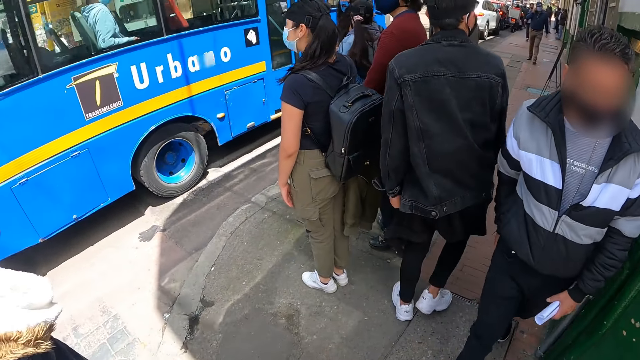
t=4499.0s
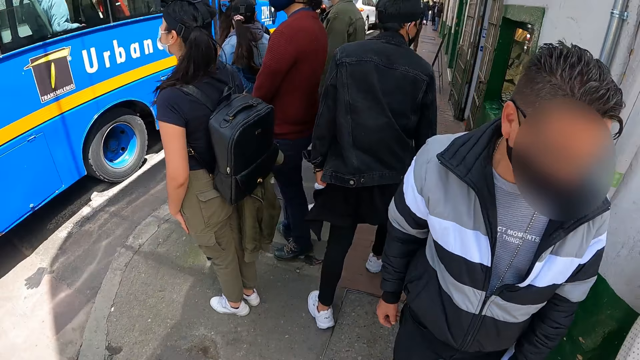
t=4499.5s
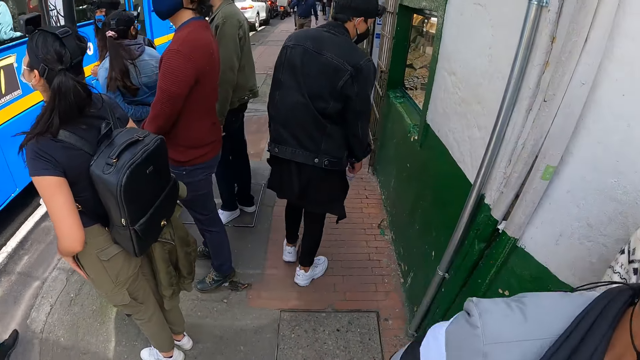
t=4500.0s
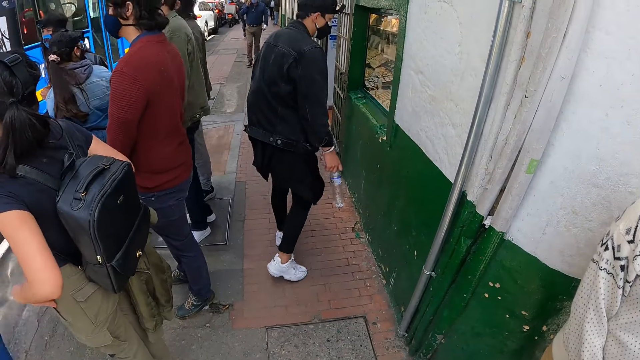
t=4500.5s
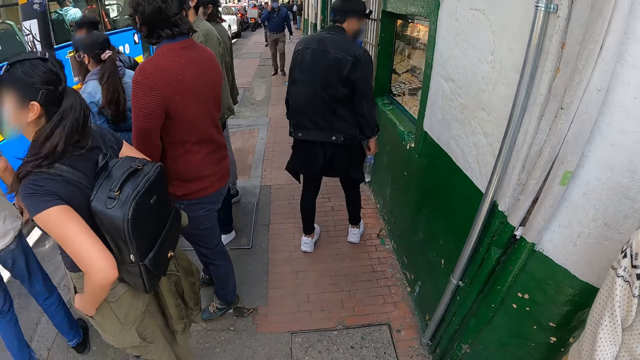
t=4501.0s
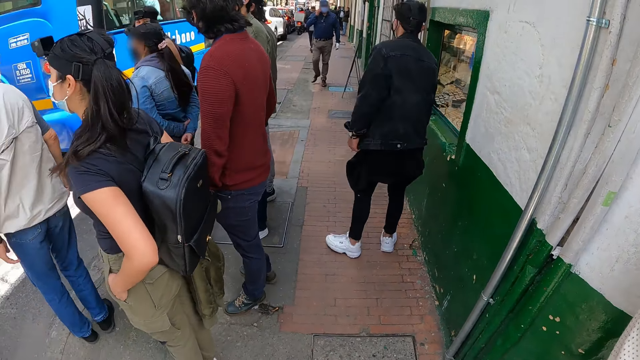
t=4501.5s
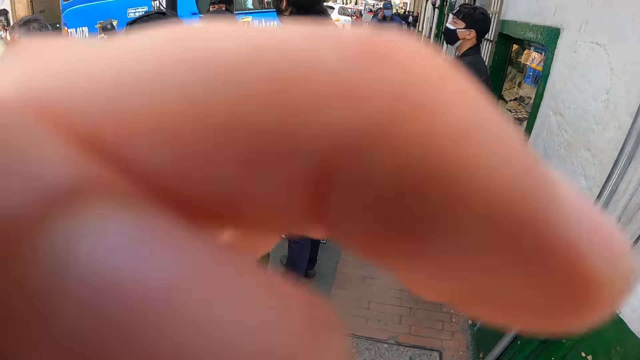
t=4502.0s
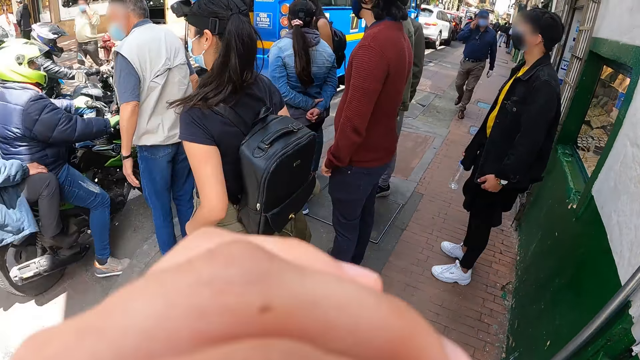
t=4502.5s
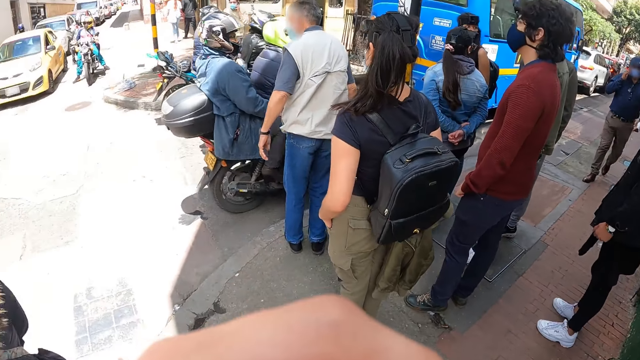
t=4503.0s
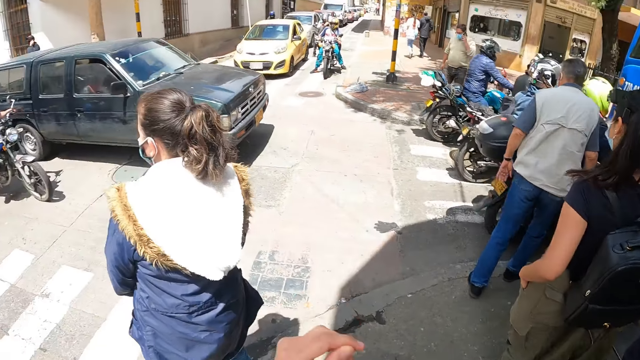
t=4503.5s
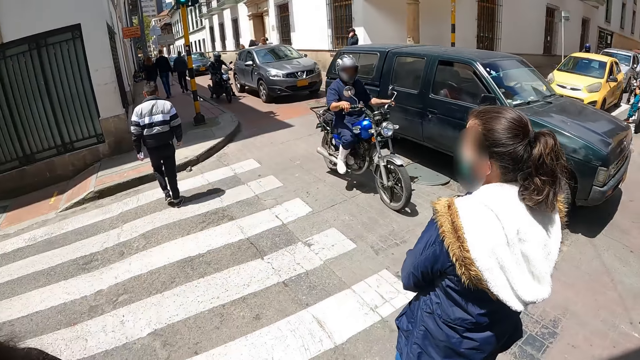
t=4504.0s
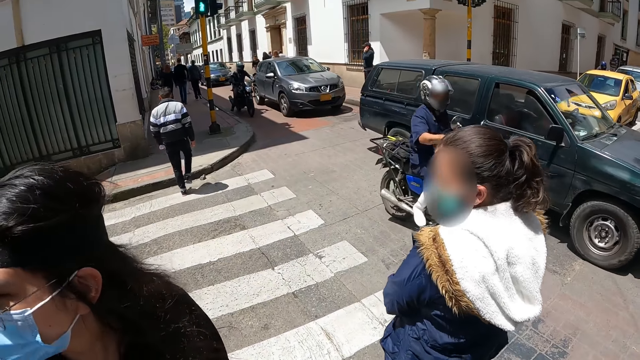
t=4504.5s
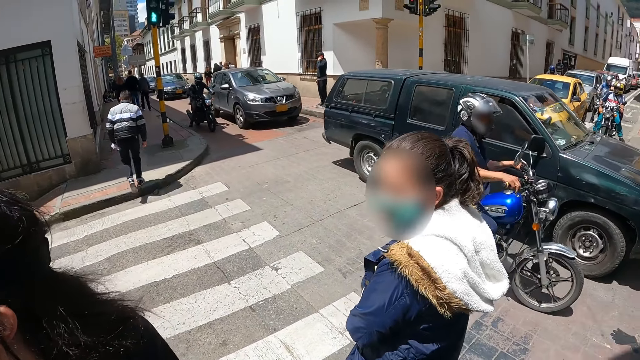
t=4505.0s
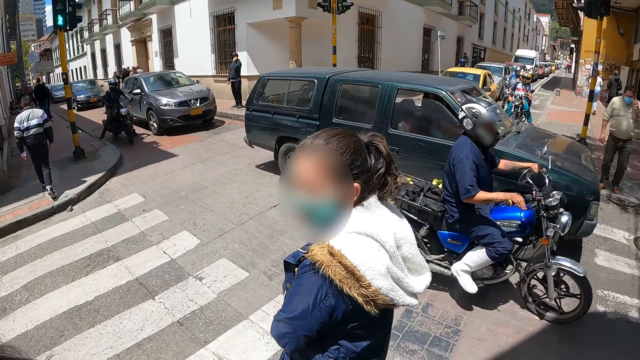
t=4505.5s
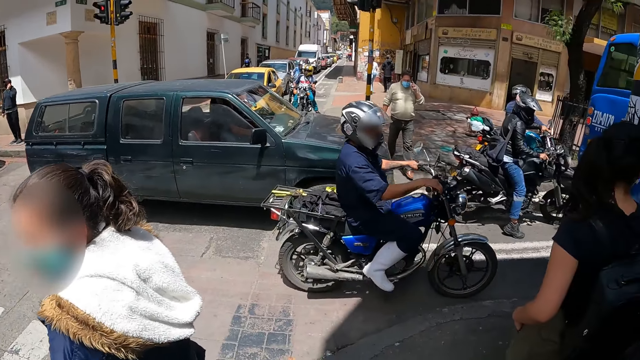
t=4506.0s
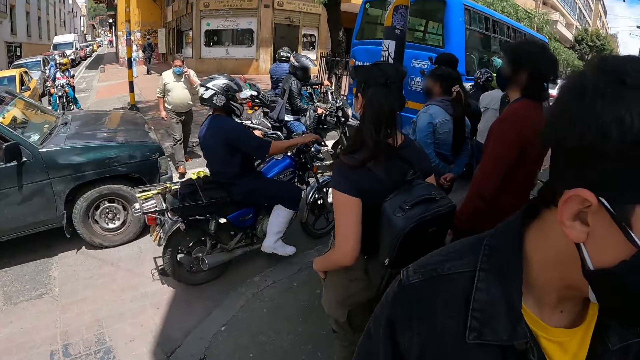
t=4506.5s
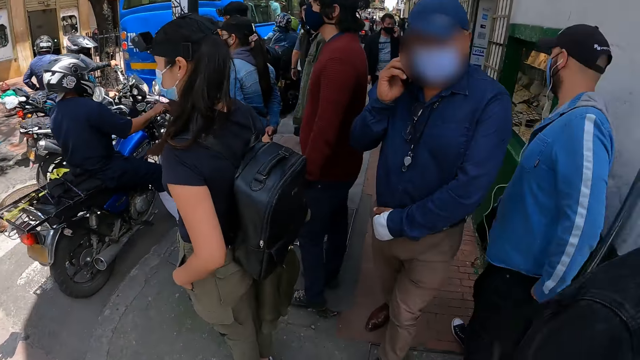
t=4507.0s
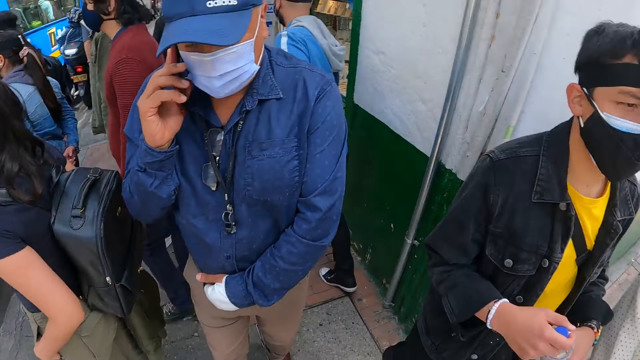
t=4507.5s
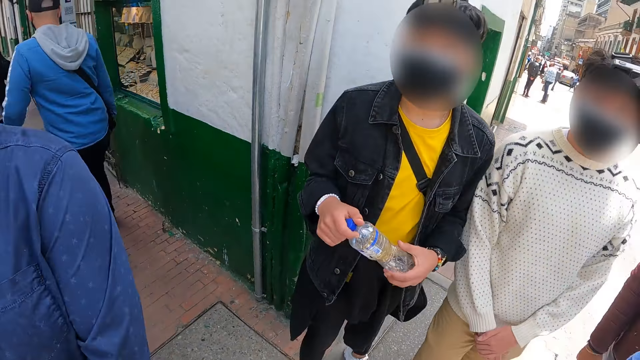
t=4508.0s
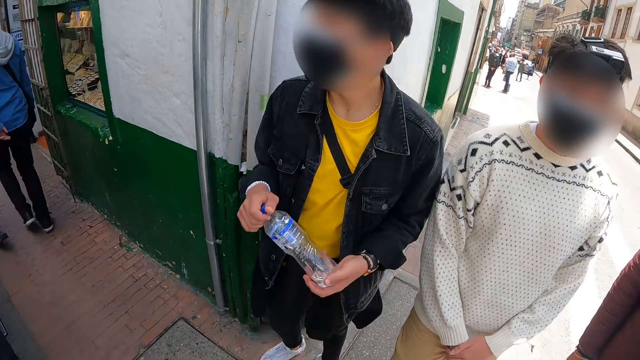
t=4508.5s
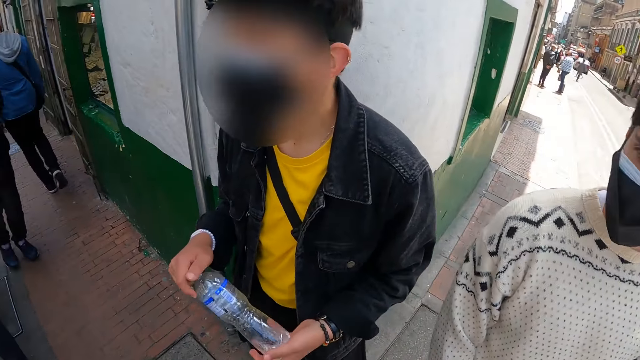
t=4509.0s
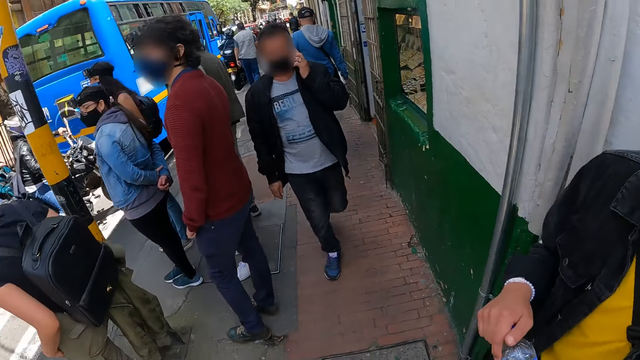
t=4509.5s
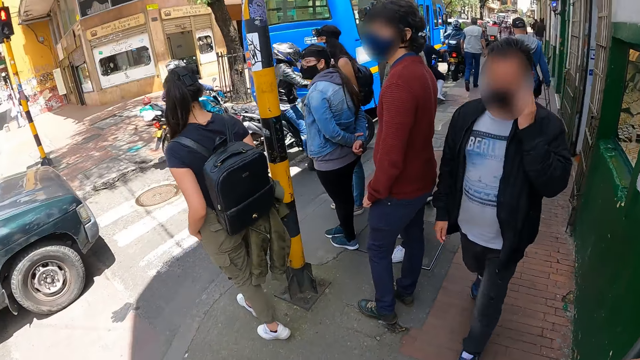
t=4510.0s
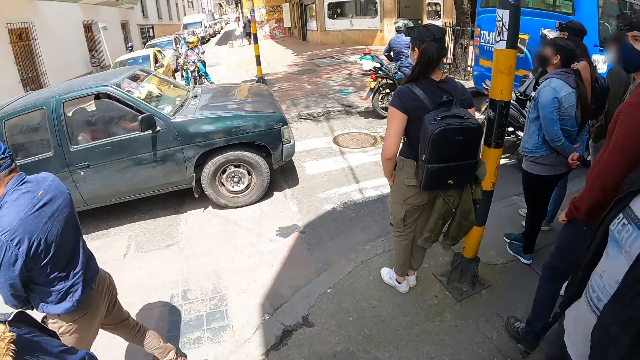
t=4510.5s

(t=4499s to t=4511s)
The camera wearer looks around. They look around the road.

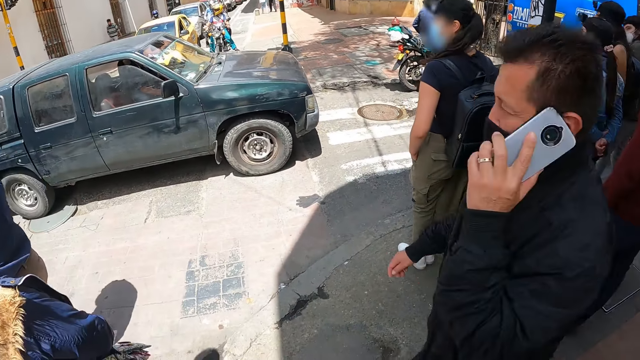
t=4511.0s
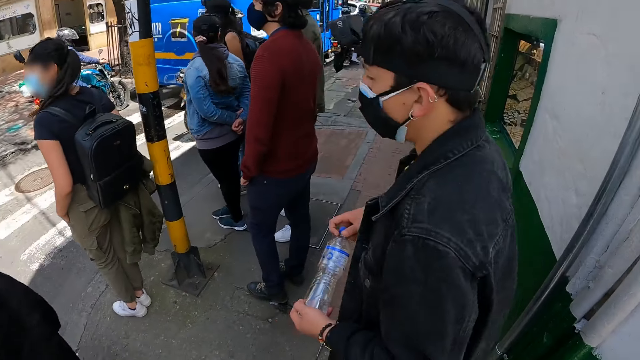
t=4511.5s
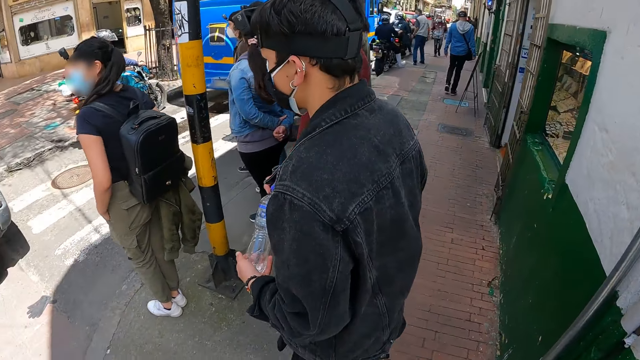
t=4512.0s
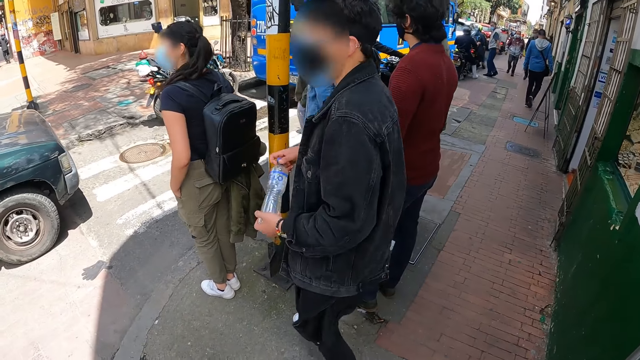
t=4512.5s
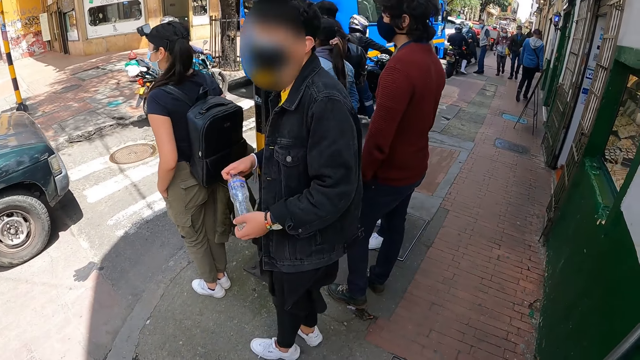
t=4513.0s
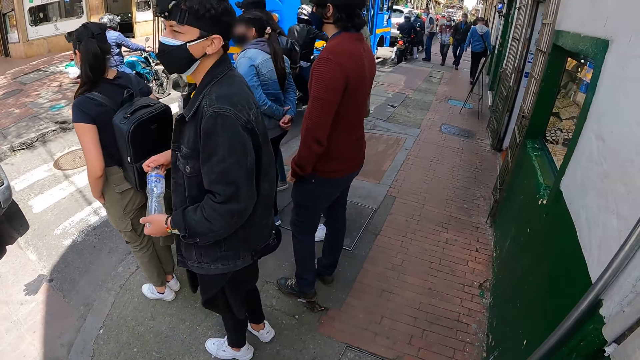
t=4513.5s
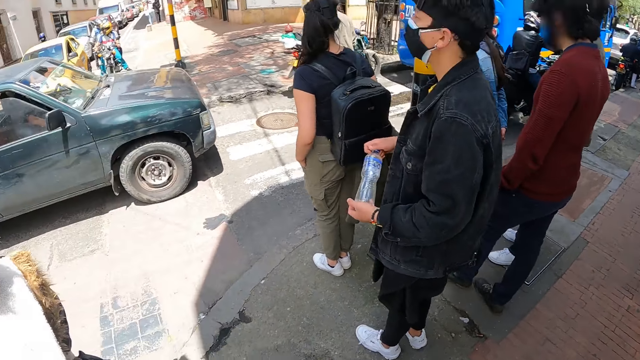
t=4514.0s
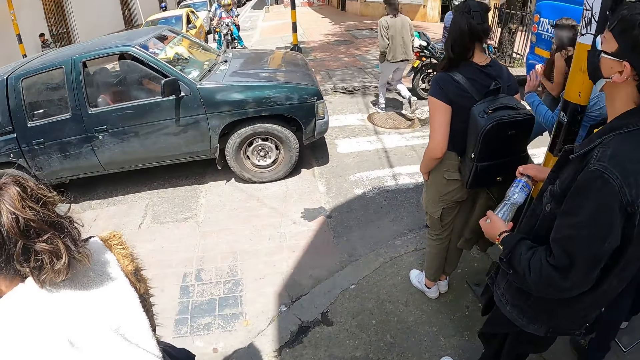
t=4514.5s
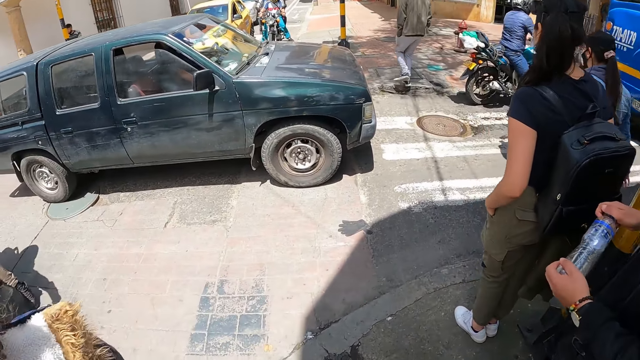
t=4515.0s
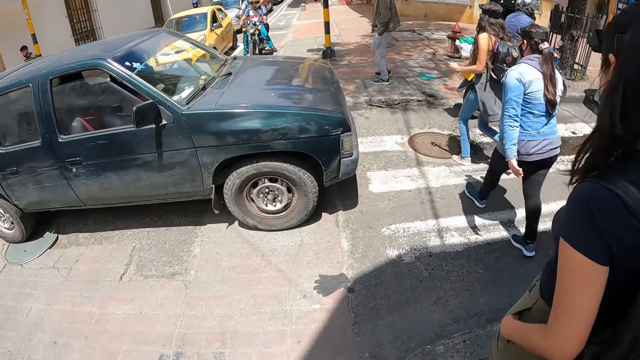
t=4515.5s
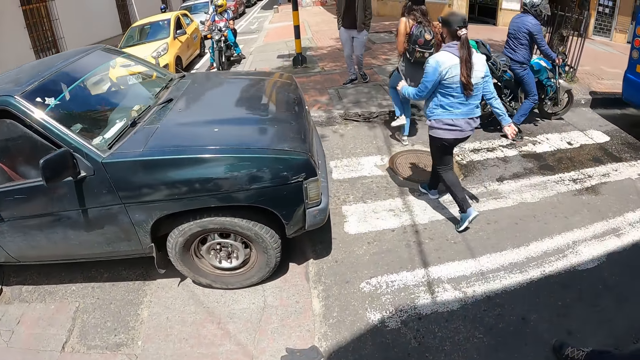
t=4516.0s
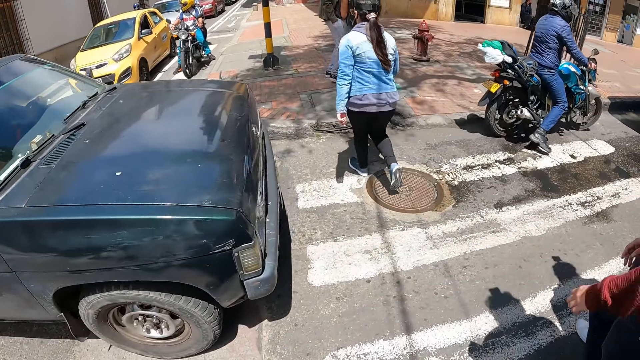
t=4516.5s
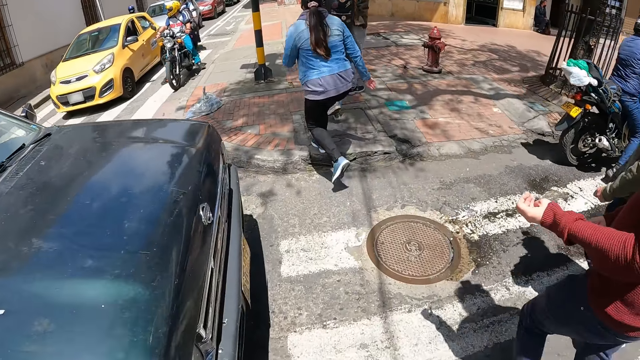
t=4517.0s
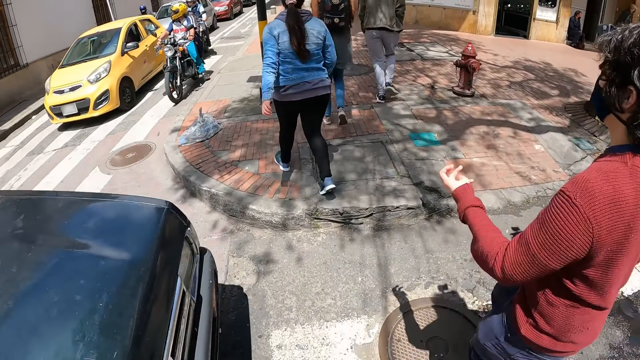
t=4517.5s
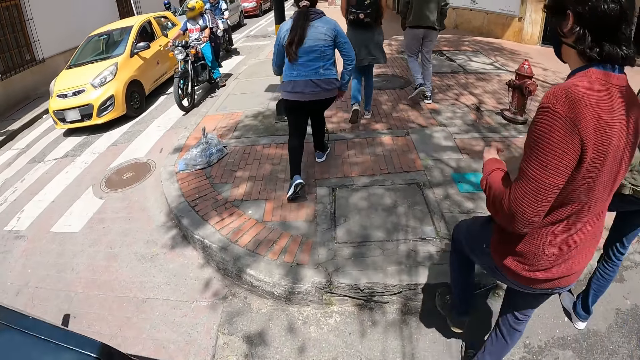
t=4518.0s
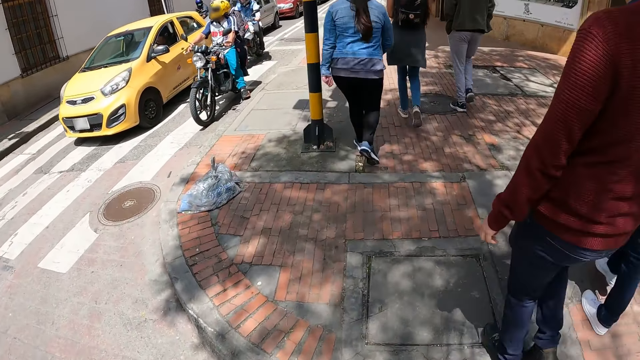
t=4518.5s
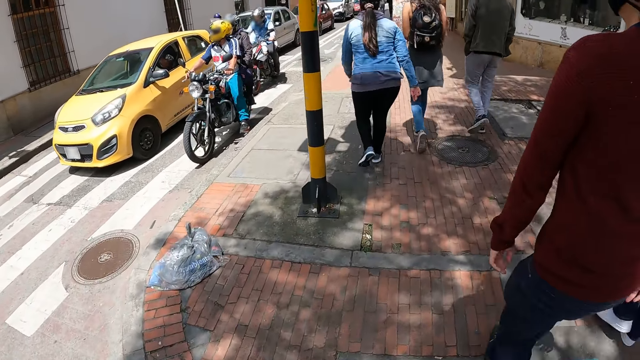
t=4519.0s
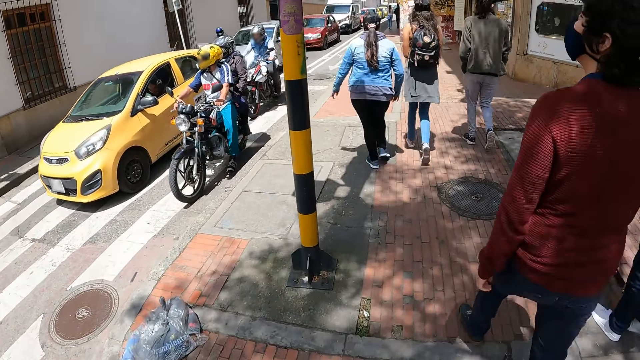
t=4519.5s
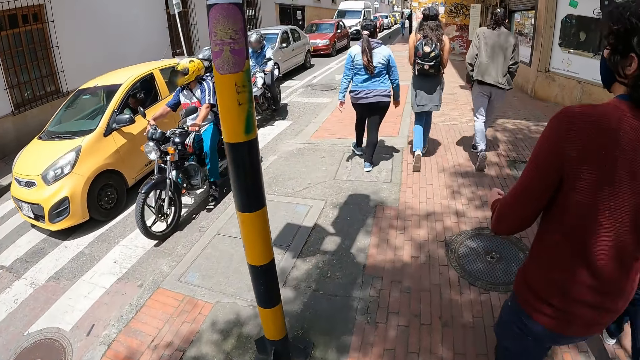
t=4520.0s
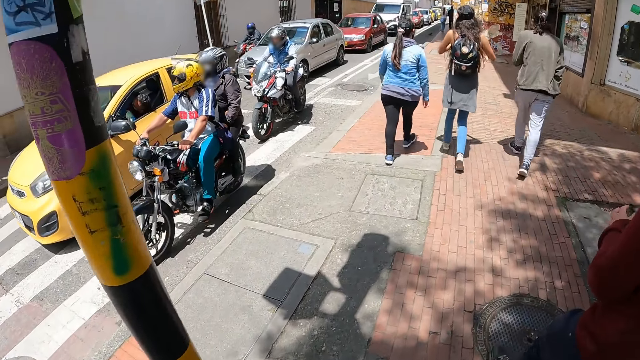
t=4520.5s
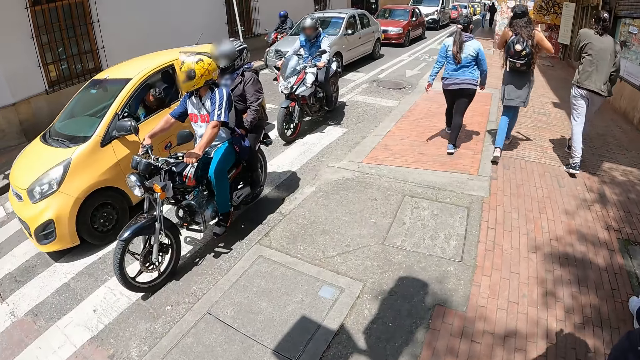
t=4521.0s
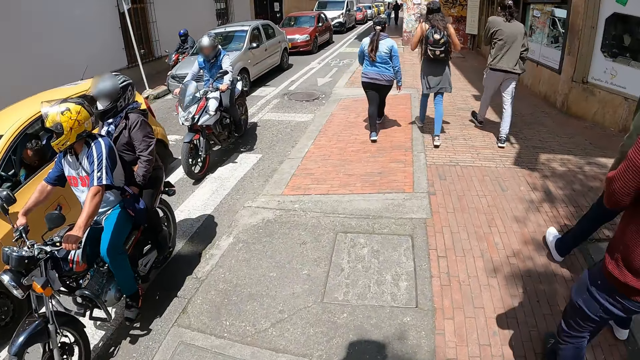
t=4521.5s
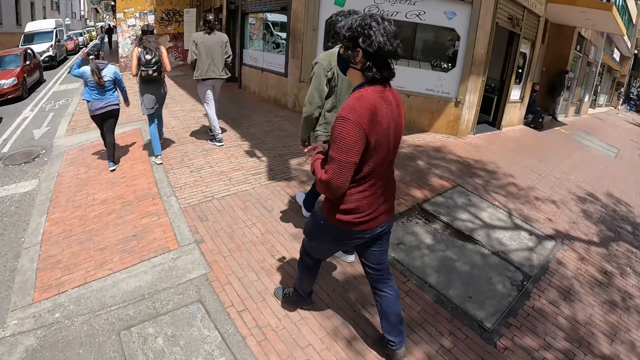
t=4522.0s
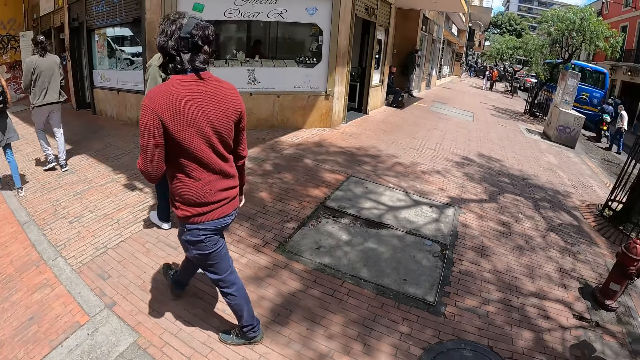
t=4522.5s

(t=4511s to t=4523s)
A man converses with the camera wearer. The camera wearer crosses the road in the crosswalk. The man walks in the crosswalk and walks in the sidewalk. The camera wearer walks in the sidewalk.
